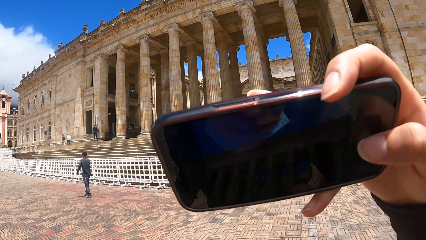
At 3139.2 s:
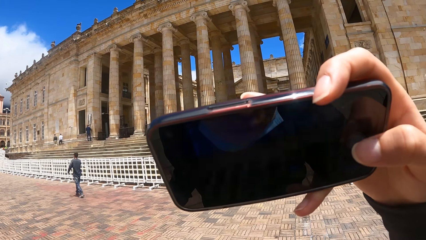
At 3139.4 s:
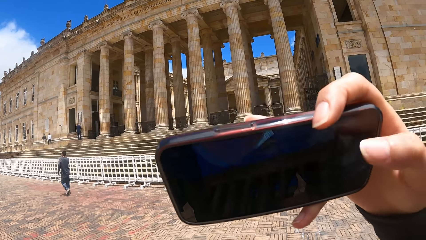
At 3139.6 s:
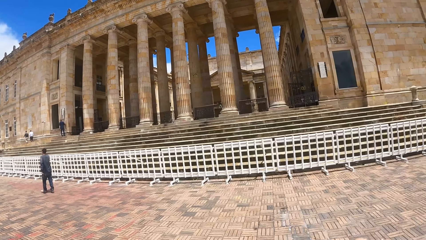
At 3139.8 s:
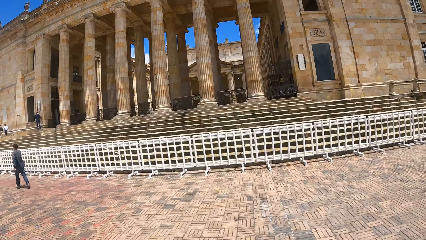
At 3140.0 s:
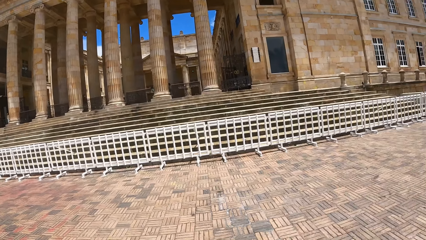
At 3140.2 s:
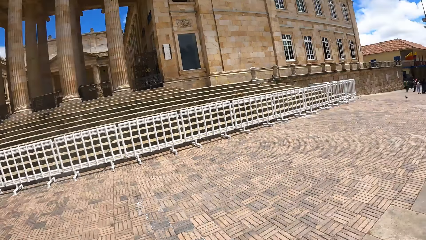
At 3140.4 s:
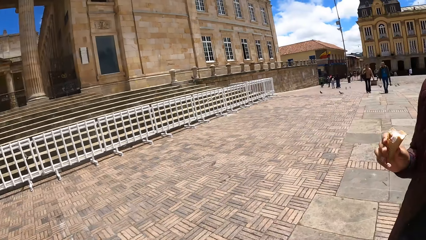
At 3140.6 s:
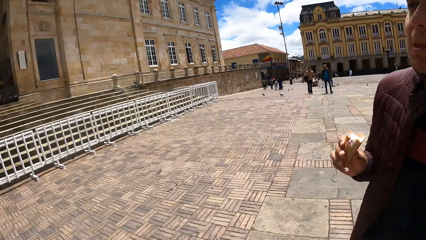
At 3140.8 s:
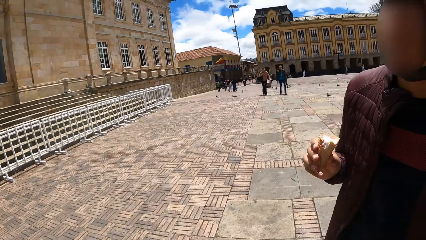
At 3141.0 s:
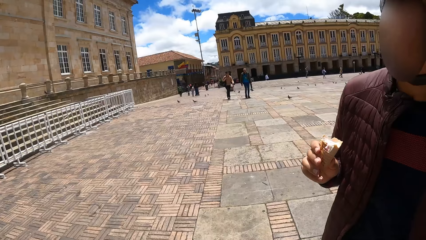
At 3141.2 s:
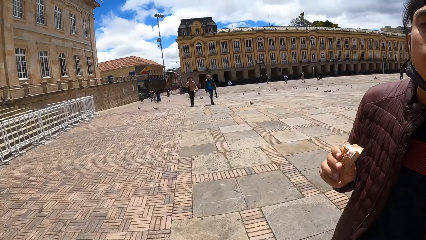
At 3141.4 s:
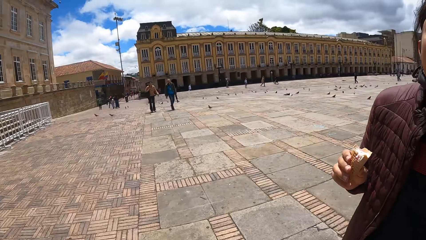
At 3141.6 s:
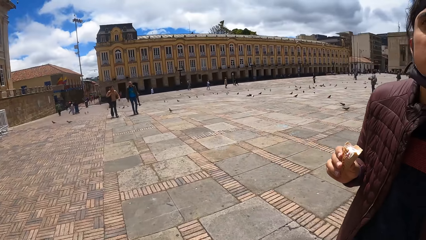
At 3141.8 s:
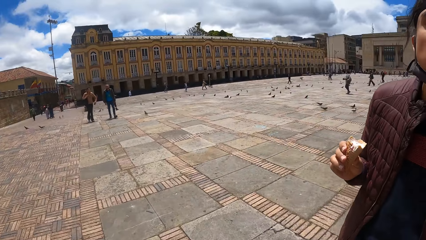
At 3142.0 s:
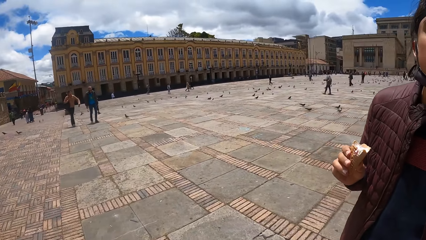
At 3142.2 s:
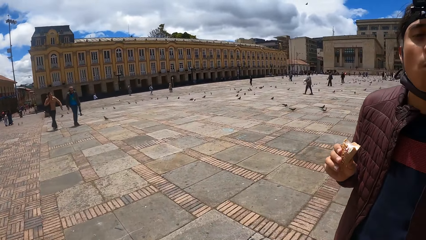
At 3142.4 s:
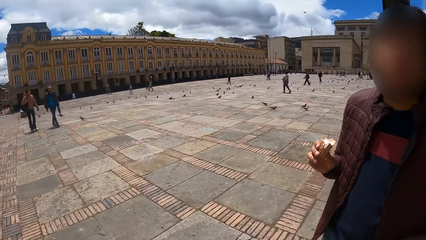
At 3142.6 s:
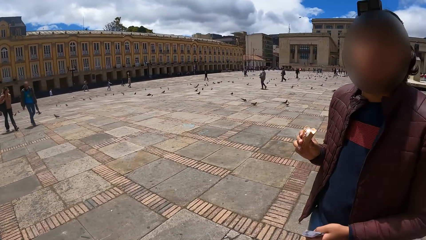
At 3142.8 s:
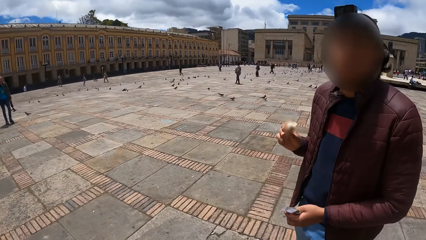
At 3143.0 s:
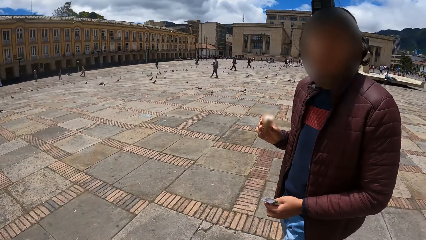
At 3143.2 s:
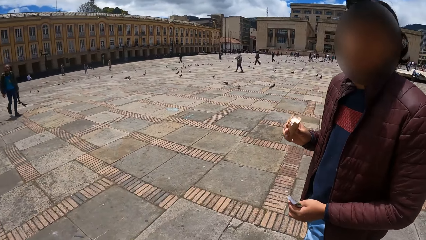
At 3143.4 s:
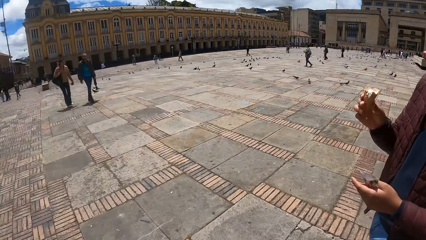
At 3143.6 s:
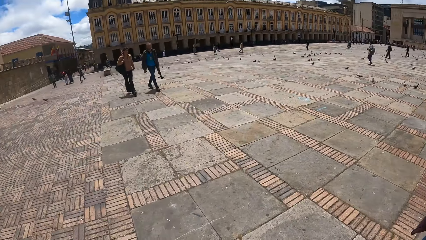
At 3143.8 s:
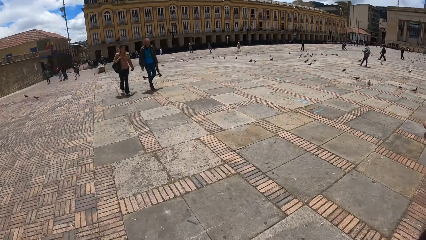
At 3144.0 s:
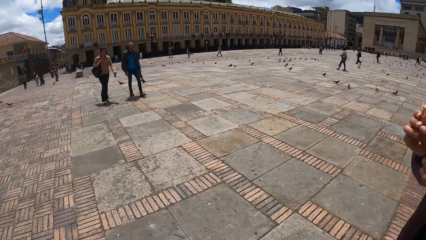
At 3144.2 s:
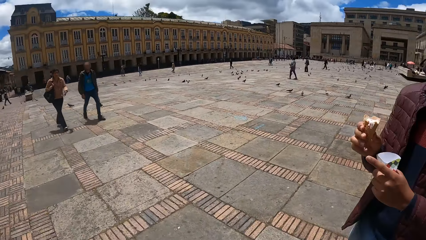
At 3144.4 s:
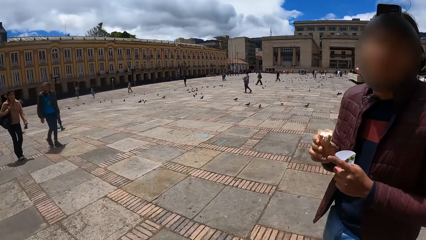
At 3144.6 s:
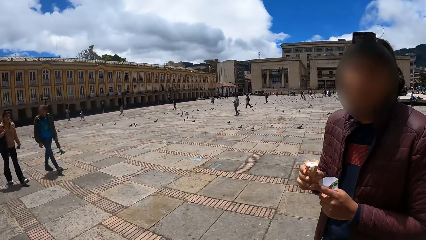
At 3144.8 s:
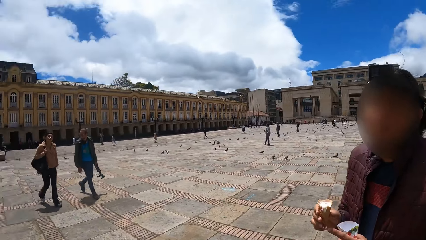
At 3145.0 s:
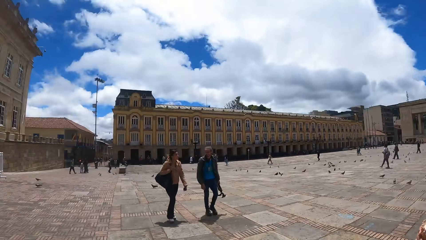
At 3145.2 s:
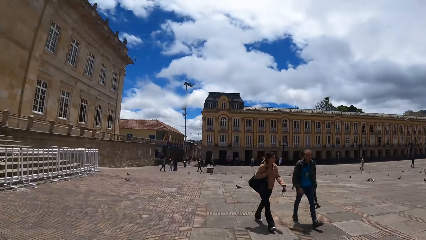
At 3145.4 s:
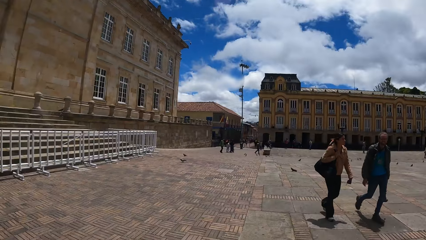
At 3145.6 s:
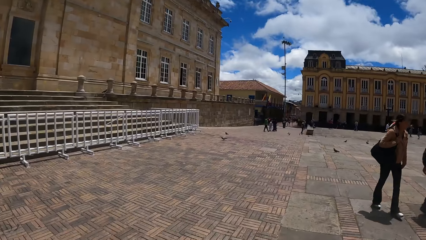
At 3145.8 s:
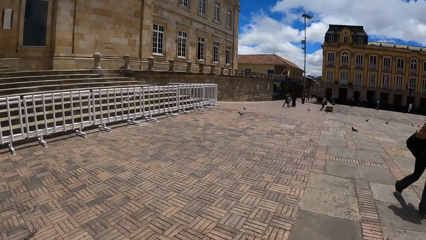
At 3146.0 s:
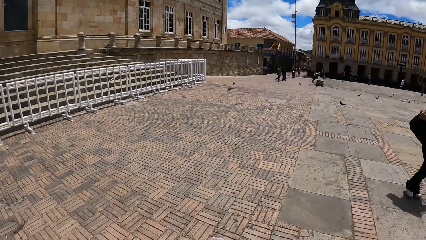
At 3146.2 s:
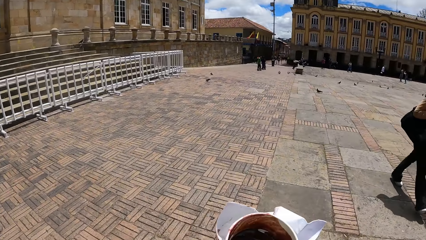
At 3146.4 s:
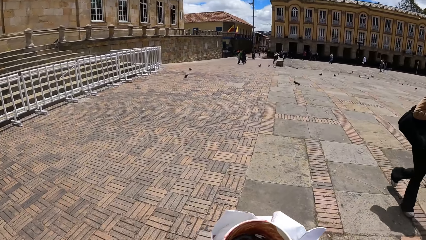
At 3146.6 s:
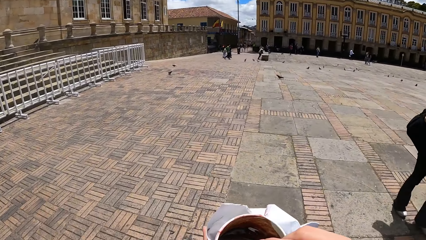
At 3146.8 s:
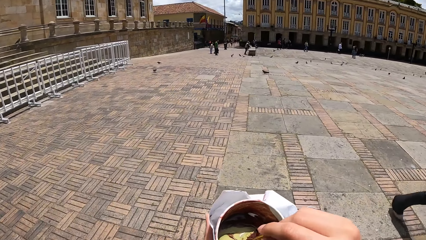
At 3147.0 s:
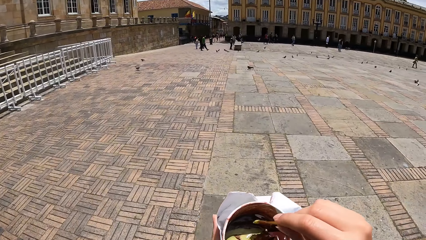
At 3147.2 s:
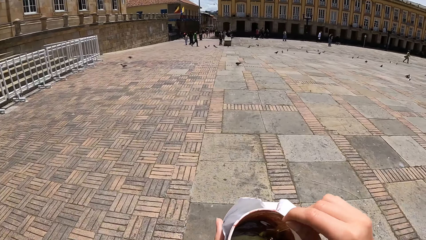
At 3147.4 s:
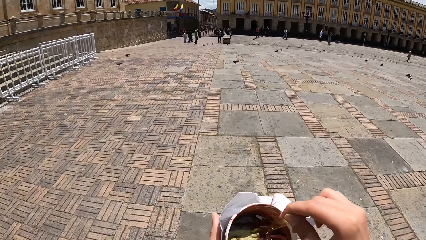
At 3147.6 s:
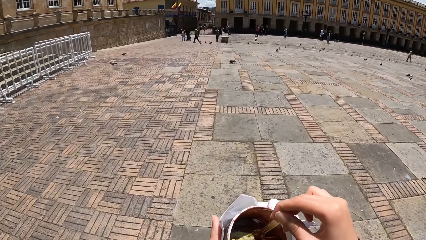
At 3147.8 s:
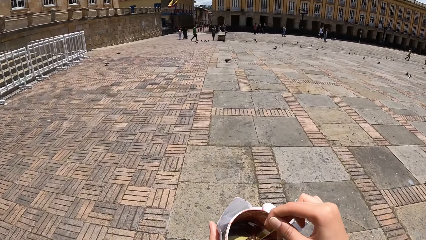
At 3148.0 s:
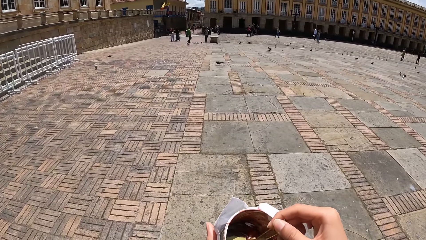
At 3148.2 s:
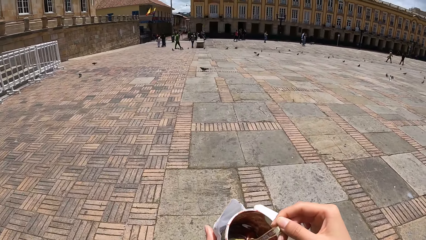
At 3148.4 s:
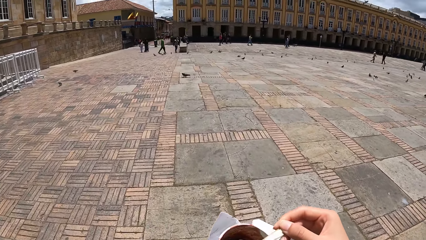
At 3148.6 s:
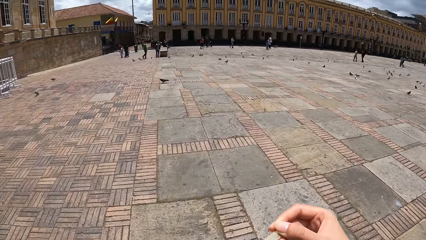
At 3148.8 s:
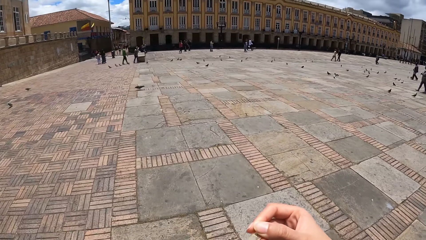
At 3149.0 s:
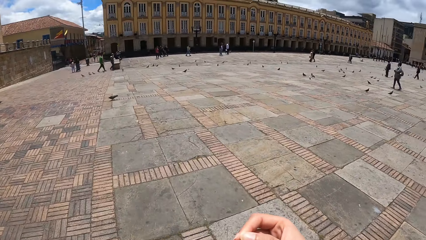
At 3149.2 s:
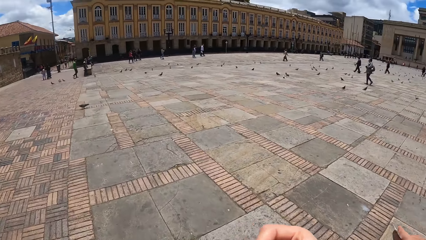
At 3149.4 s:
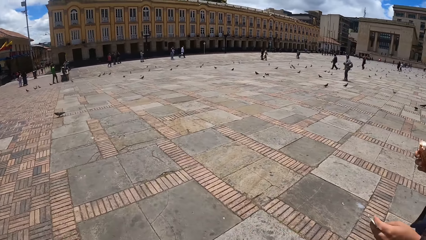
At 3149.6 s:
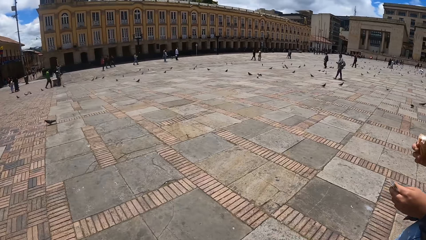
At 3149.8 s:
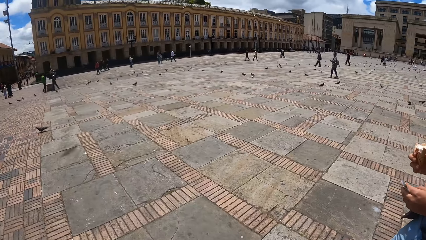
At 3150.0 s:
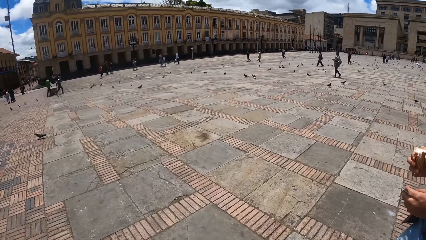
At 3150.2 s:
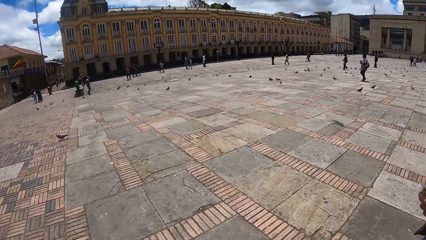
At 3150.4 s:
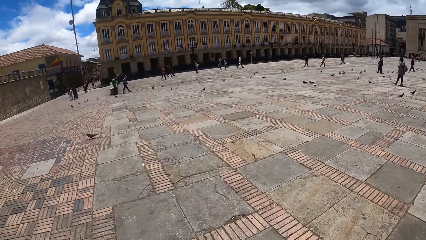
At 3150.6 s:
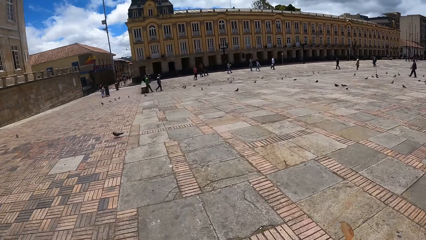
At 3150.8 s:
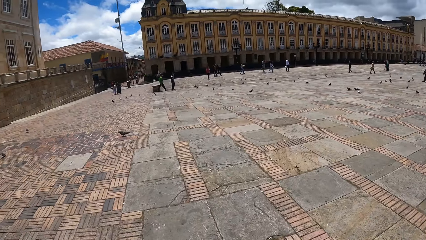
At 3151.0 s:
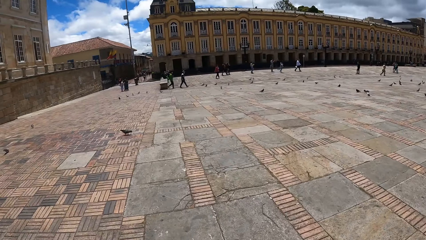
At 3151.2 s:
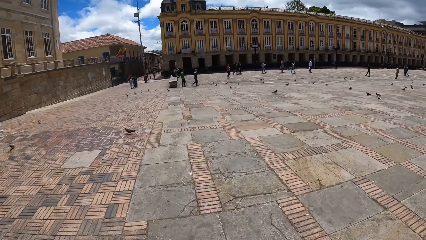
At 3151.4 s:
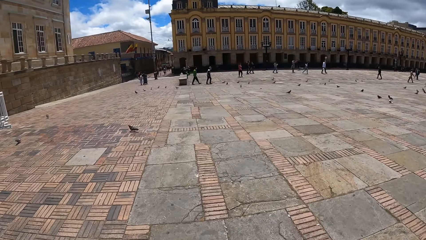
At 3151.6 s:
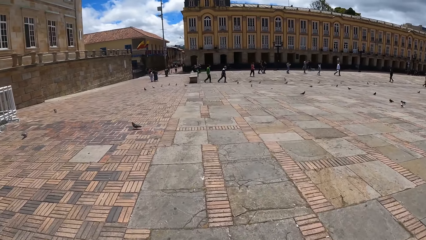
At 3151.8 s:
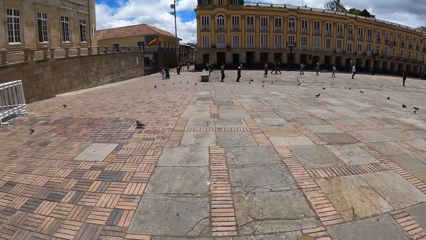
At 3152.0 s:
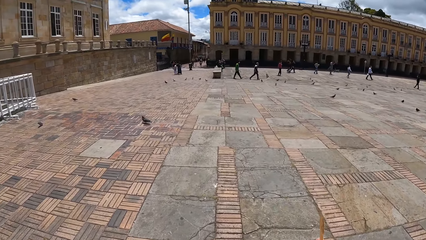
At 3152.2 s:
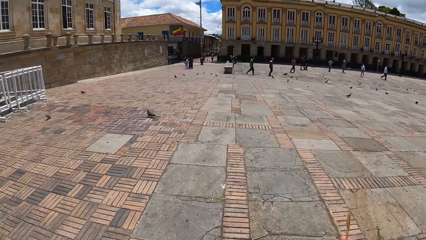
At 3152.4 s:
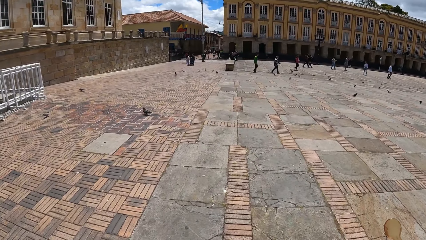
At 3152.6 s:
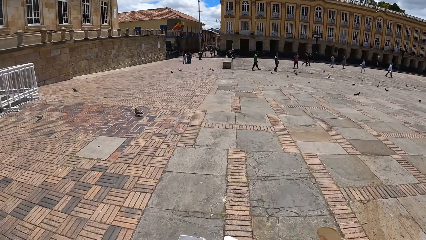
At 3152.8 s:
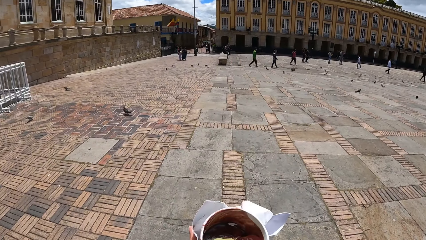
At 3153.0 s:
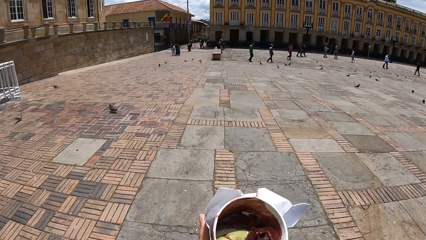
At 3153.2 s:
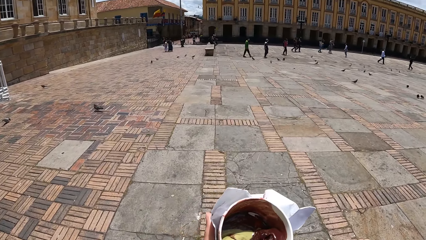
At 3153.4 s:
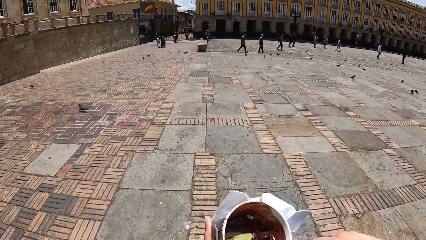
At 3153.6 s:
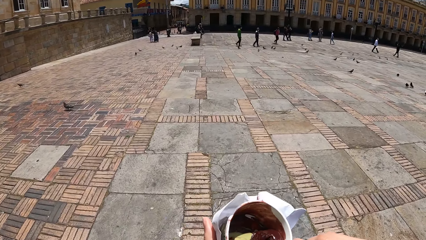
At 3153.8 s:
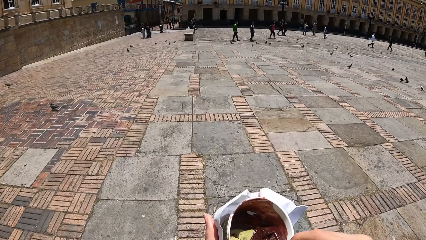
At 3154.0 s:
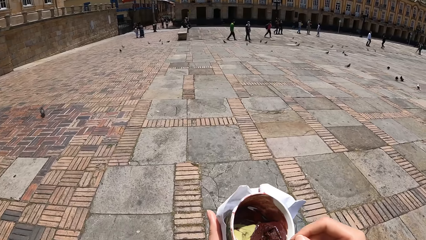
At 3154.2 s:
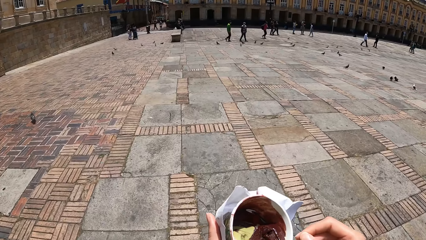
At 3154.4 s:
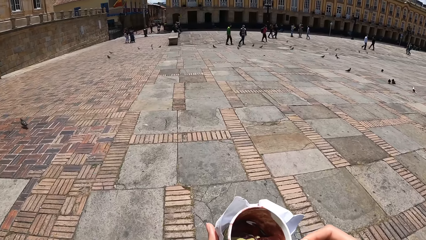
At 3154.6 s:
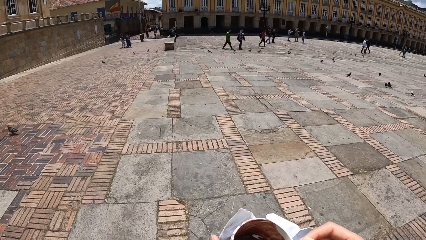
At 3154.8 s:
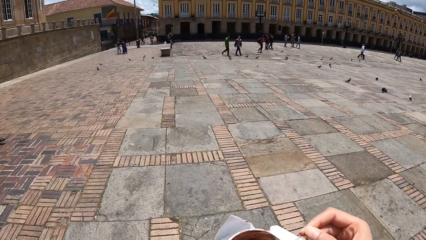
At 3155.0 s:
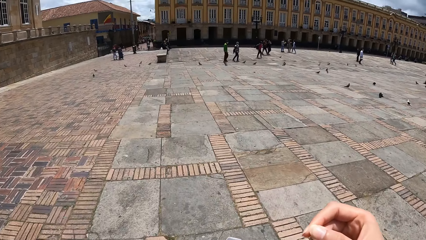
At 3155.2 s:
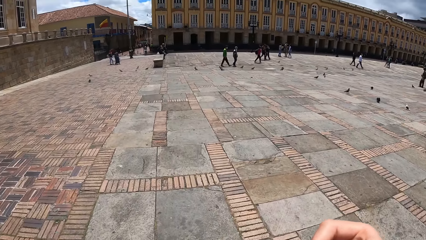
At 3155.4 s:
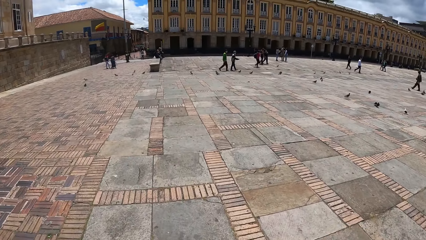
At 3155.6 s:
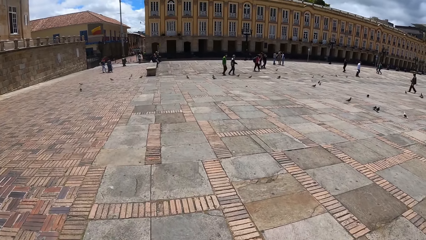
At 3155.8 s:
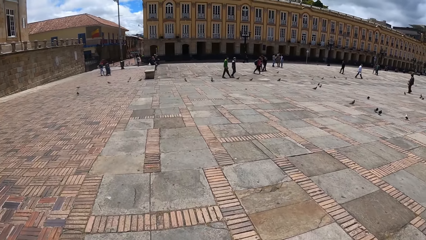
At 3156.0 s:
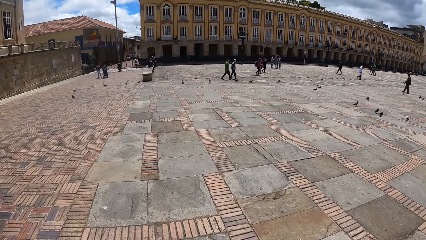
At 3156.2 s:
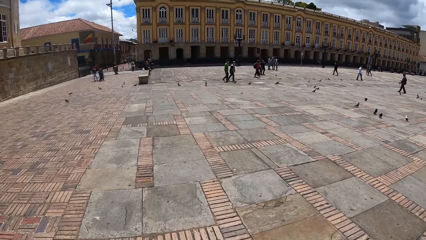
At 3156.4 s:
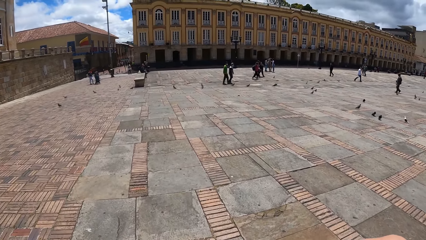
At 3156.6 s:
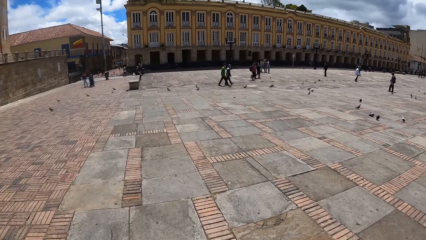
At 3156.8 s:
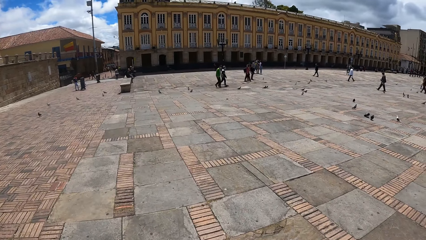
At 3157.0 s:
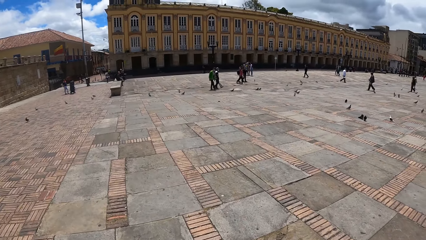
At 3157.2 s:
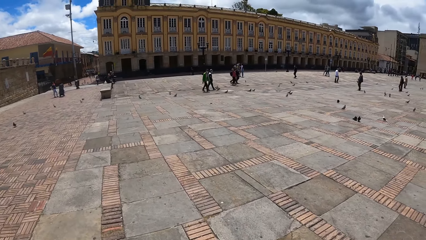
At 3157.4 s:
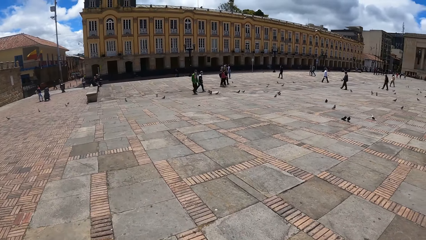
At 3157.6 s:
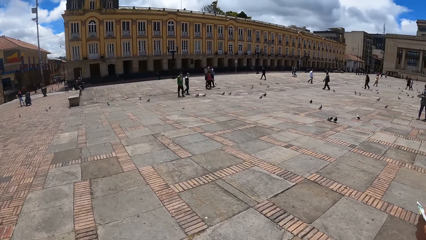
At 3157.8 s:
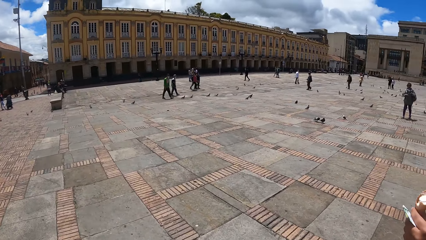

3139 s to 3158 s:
The camera wearer walks on the sidewalk. A man walks on the sidewalk. The camera wearer walks on the sidewalk. They scoop the ice cream. They eat a snack. The man walks on the sidewalk. The camera wearer walks on the sidewalk. They eat the snack. They scoop the ice cream. They walk on the sidewalk.
